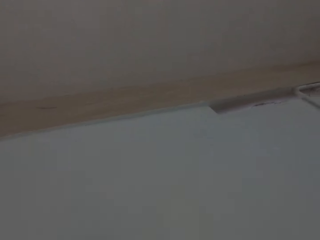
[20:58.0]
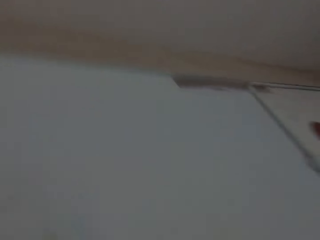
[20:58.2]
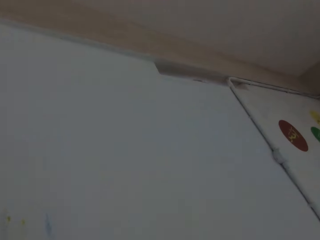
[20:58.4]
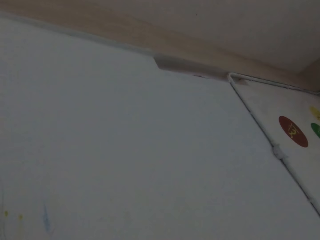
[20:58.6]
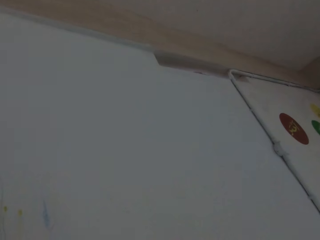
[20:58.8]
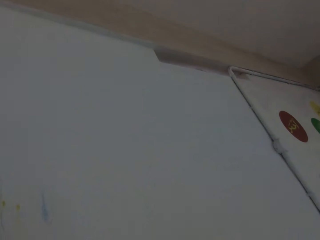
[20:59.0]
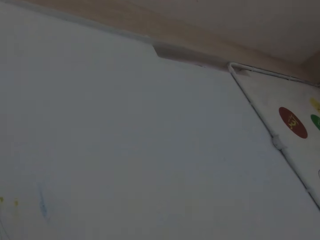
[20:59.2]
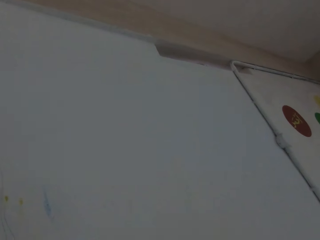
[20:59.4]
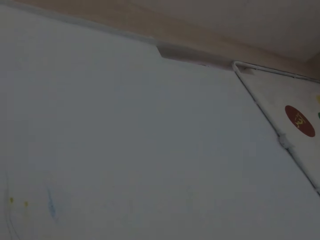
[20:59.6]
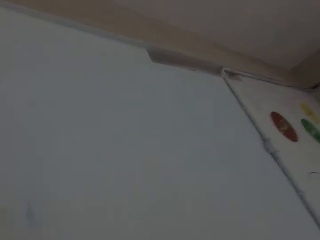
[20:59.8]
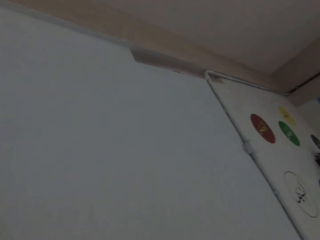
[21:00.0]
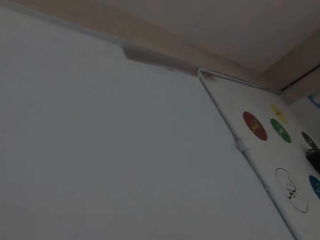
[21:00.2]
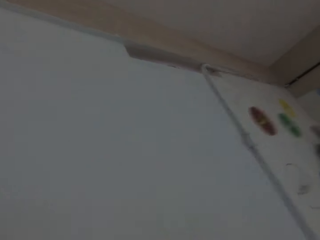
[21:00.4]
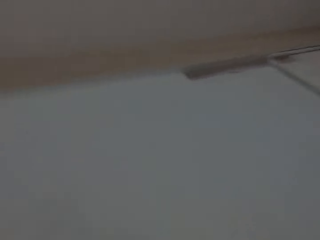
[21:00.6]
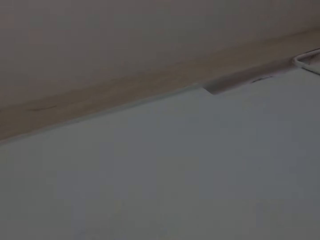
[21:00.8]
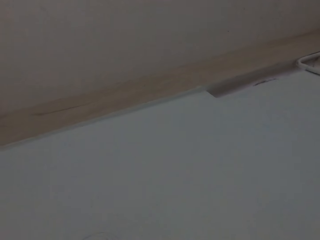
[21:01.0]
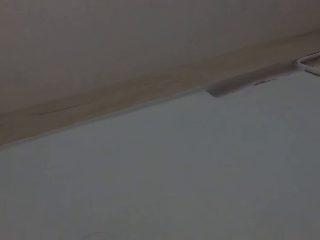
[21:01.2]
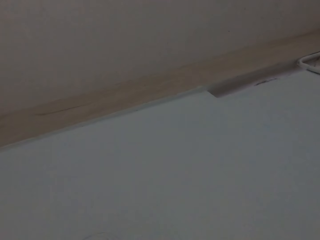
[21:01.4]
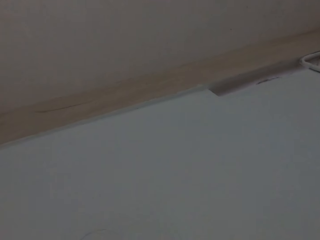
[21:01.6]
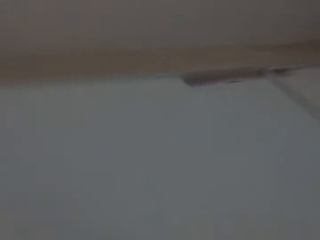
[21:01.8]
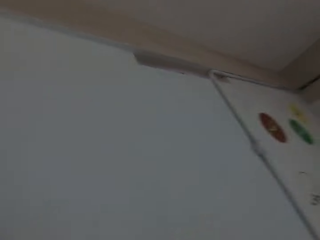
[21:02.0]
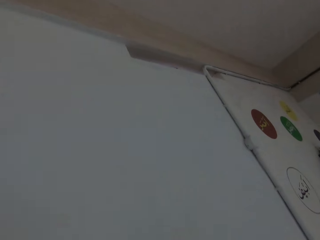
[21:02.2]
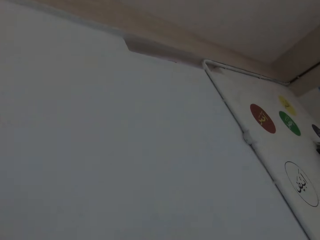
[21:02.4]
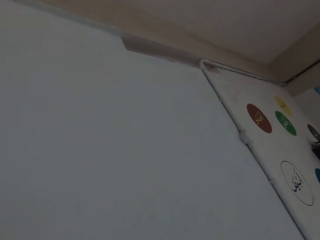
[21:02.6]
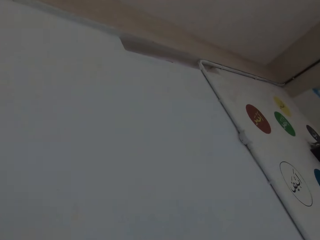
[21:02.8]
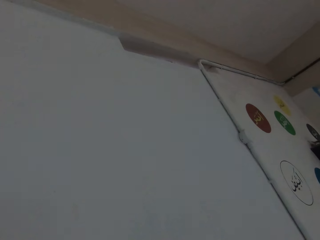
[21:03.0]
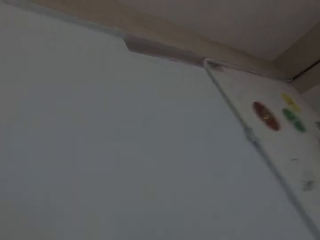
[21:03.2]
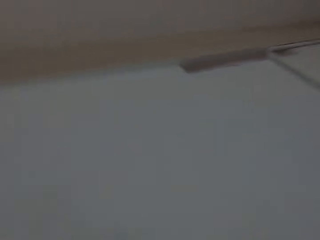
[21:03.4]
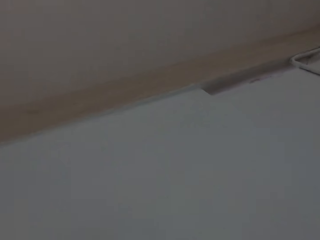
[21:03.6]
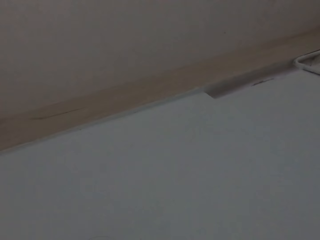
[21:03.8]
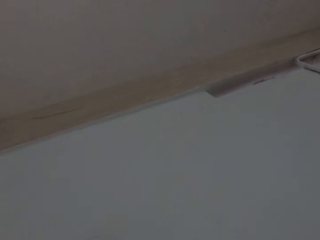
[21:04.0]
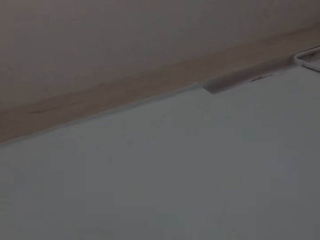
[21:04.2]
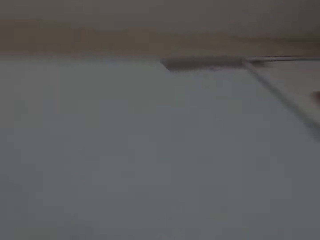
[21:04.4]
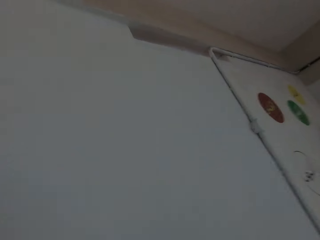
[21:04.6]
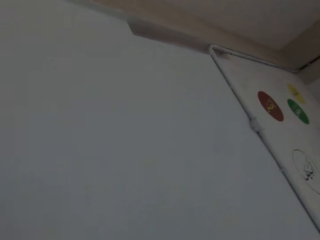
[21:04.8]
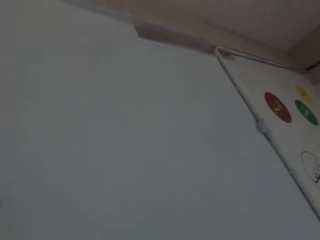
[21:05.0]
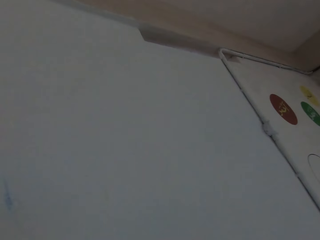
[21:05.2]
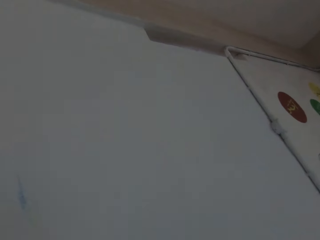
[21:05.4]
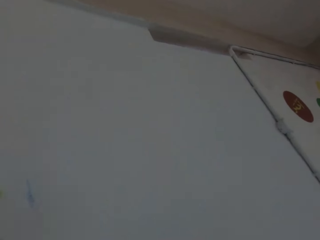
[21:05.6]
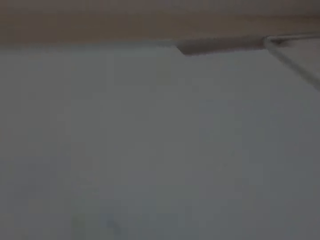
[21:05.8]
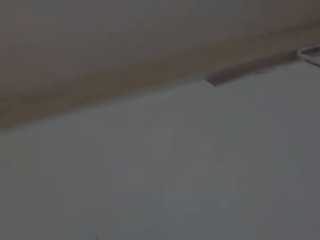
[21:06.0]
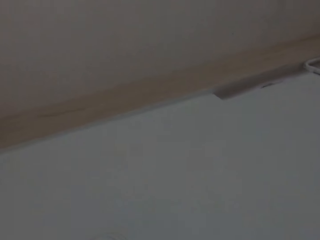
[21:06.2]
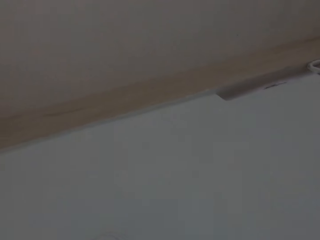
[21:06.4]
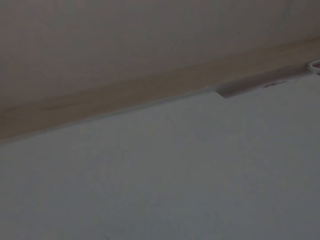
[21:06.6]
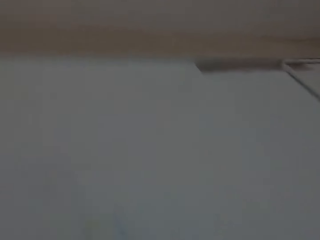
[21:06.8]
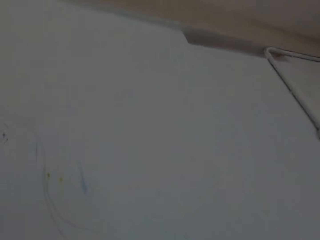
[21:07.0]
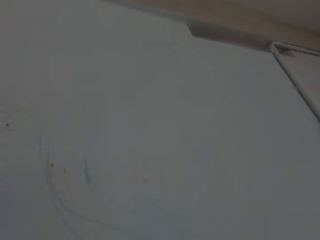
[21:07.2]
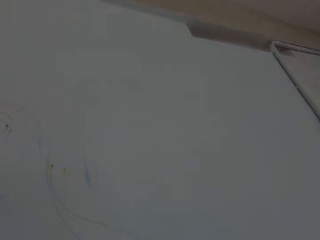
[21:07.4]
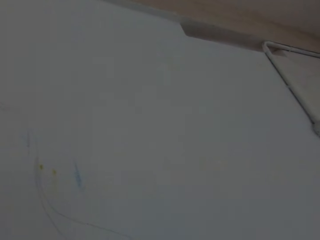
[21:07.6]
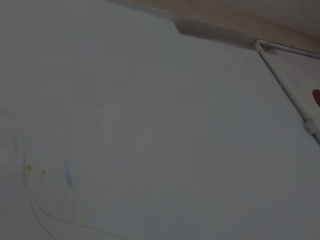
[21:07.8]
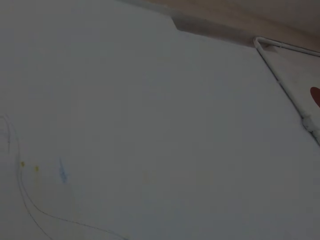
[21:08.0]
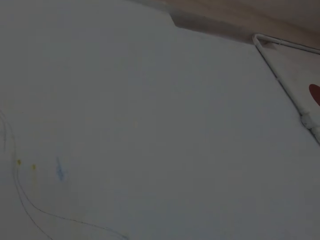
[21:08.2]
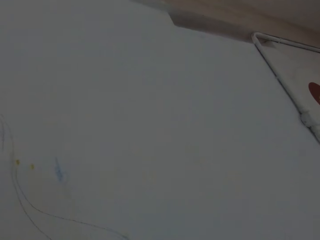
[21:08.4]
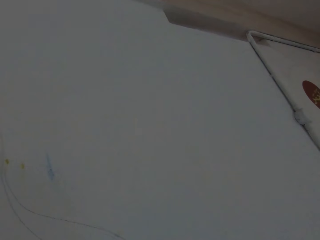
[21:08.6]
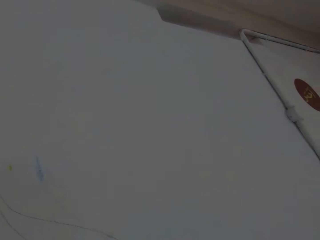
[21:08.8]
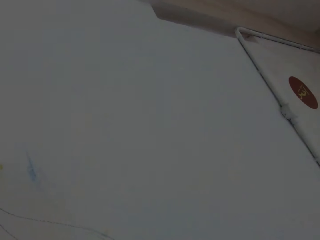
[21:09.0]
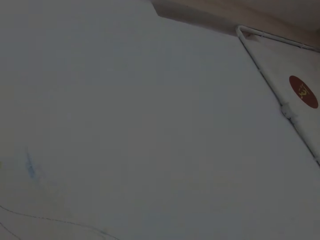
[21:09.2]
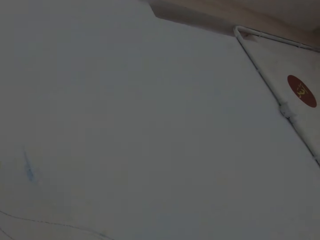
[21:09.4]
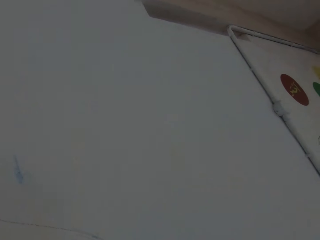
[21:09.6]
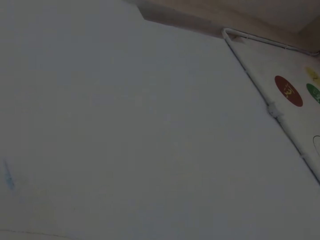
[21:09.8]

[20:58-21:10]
The camera wearer looks at the wall. They look at the sides of the wall.

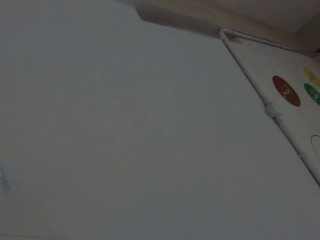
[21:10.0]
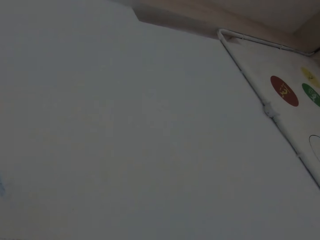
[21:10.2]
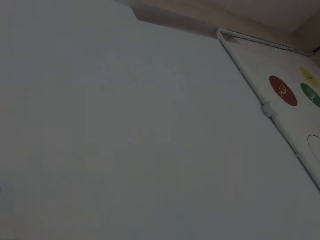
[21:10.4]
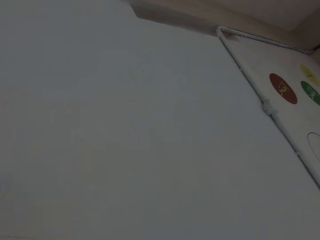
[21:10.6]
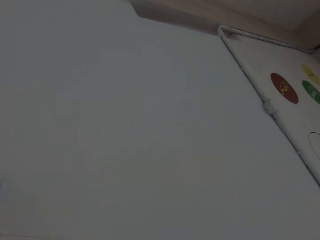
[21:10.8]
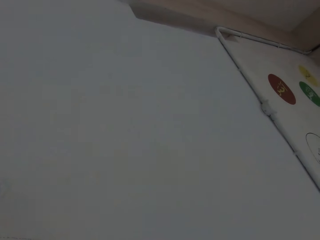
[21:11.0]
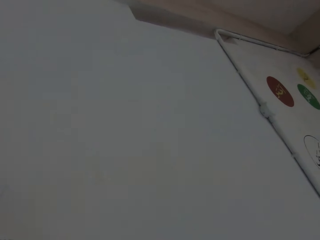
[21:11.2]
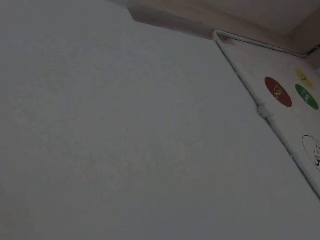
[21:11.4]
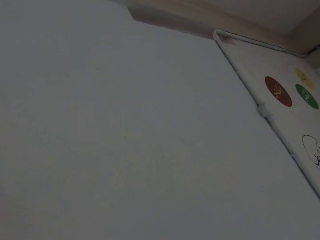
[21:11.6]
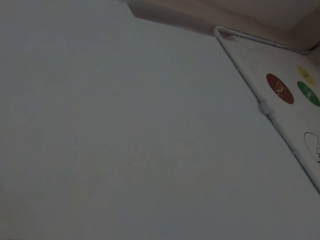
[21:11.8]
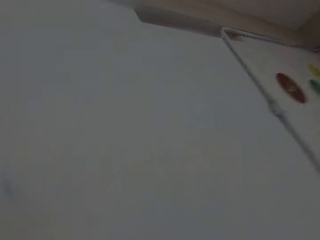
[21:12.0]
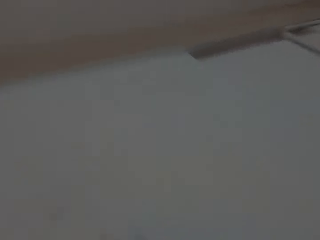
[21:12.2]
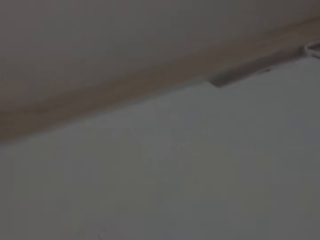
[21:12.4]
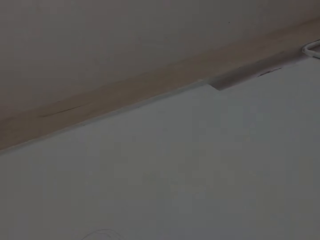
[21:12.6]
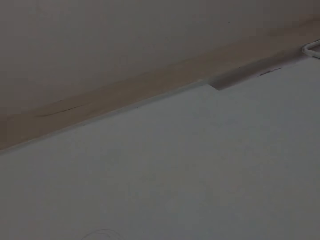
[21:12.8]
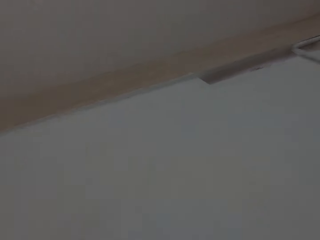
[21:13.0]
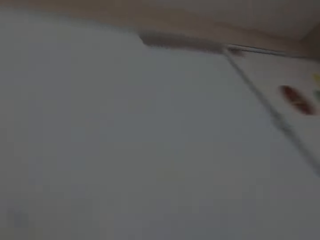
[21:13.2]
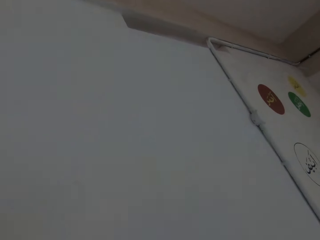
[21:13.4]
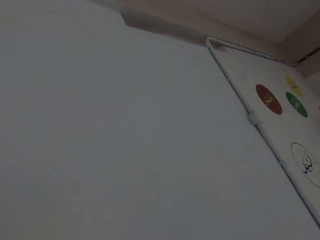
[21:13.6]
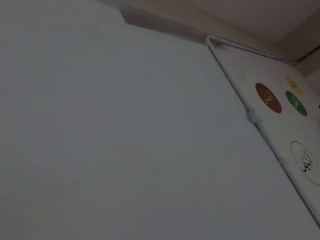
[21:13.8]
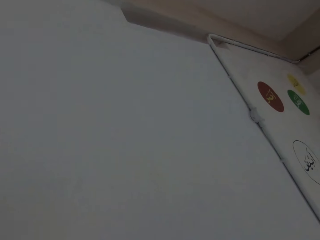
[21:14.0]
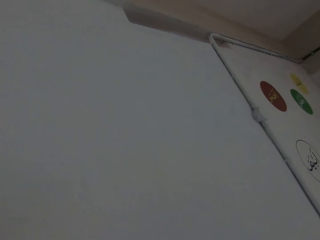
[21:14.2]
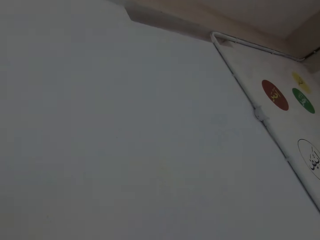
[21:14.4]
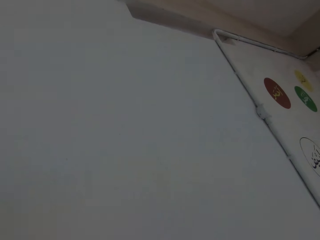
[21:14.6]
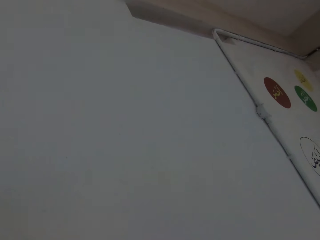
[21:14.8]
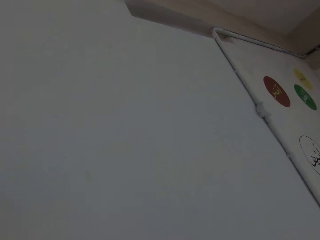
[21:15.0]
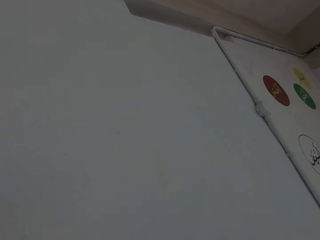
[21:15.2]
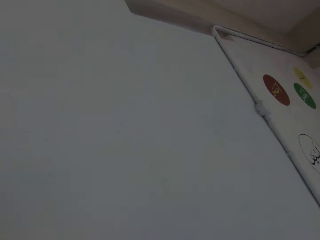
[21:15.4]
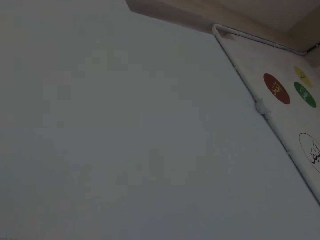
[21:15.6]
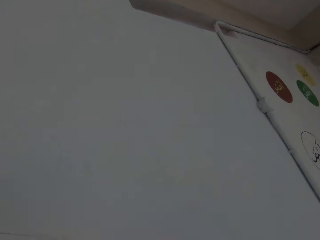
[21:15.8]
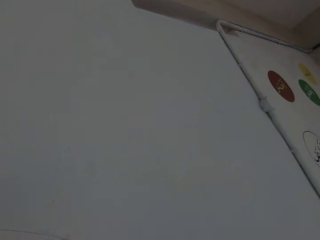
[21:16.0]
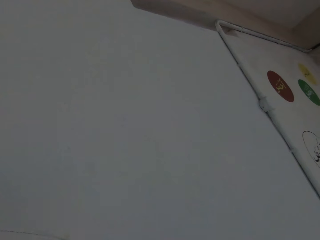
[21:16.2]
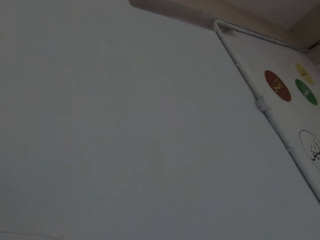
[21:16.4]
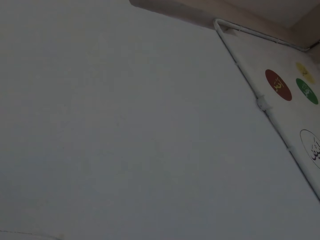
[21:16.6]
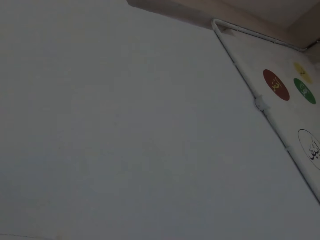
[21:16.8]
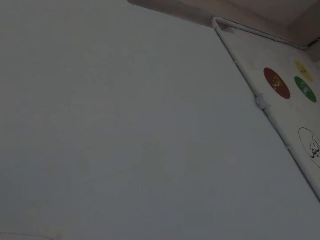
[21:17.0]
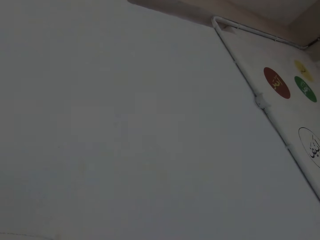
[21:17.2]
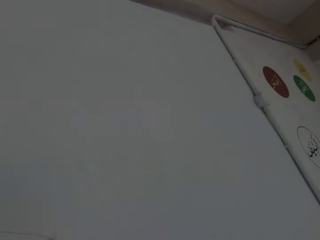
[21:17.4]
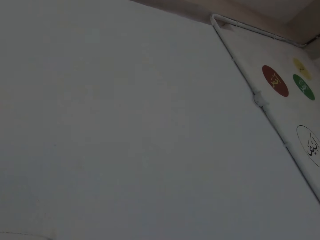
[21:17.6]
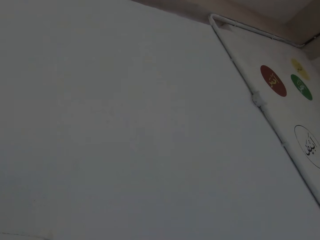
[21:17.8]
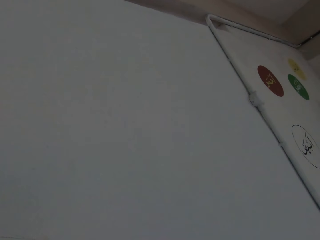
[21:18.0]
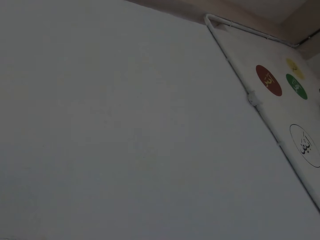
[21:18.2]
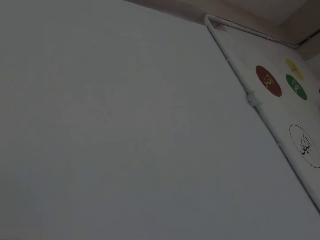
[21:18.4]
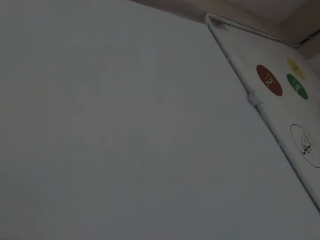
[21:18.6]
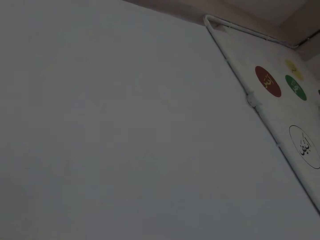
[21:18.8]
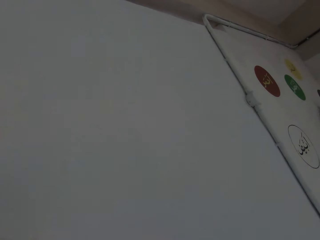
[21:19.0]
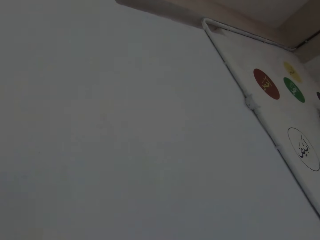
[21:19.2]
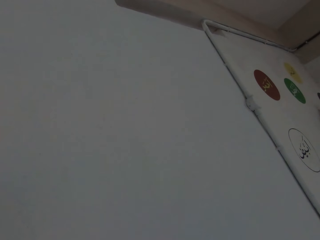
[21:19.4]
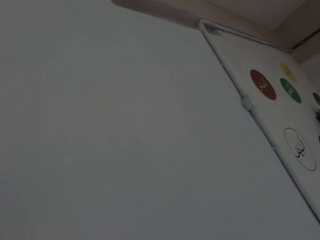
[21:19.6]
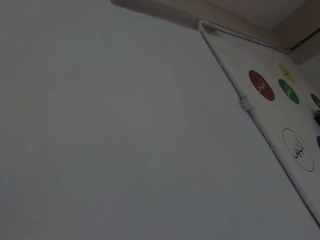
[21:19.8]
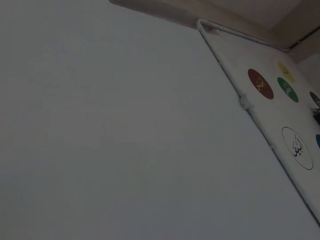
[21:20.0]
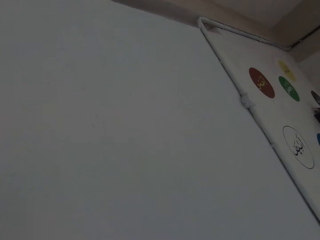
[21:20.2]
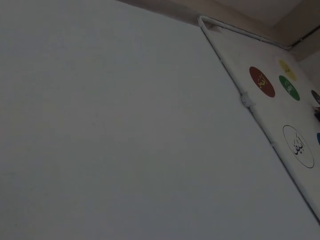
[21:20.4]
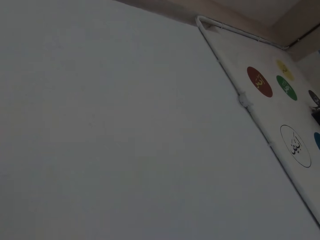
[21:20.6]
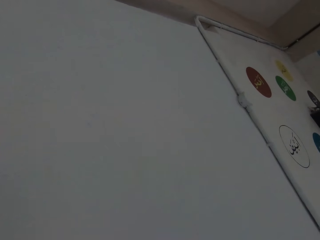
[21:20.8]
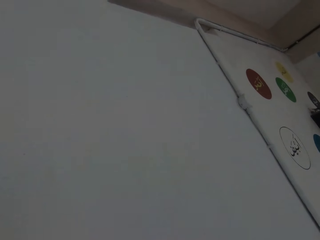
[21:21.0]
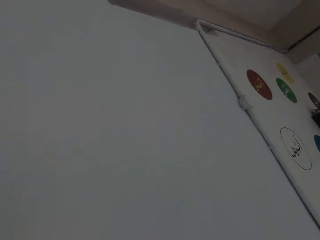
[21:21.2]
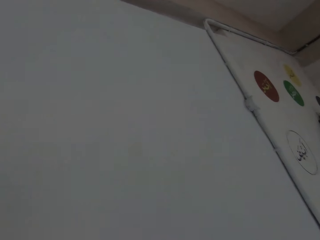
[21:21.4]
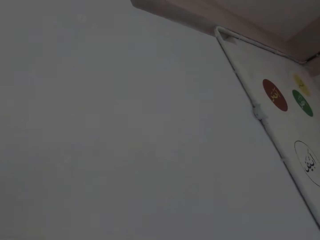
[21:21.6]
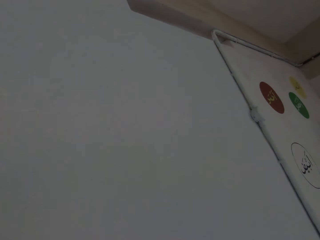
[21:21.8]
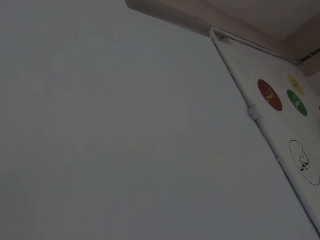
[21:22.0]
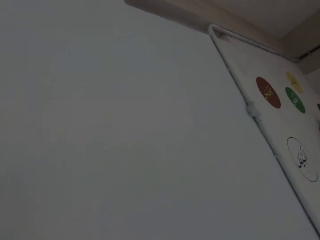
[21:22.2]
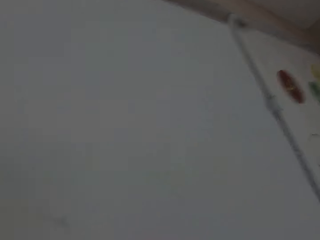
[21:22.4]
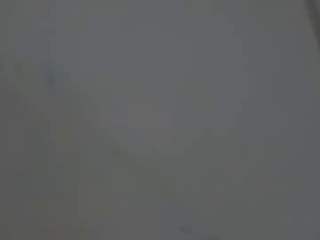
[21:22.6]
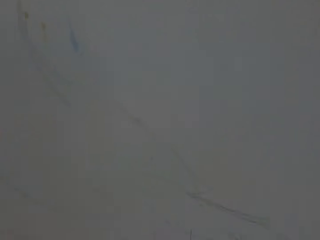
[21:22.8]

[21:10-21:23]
The camera wearer looks at the wall.
